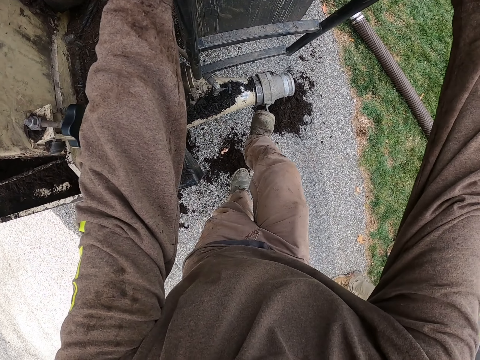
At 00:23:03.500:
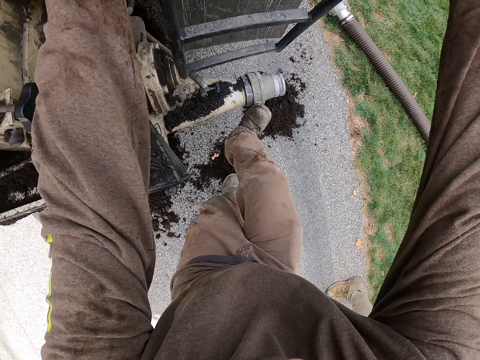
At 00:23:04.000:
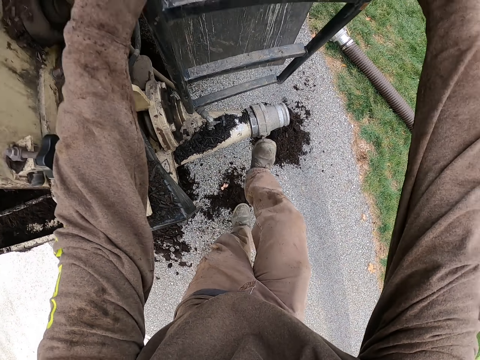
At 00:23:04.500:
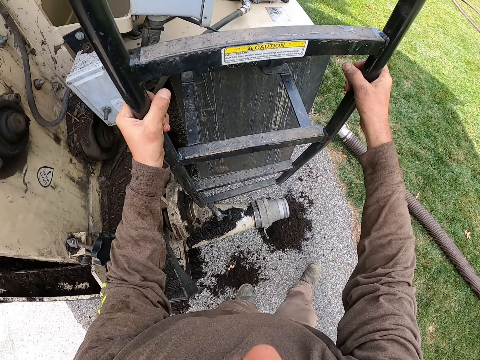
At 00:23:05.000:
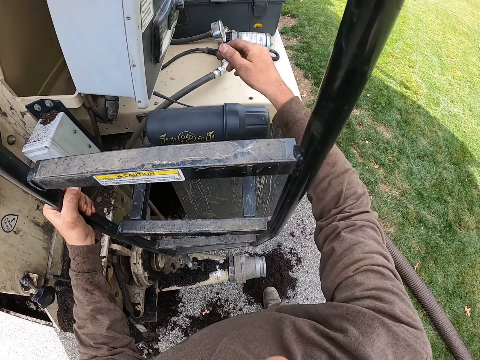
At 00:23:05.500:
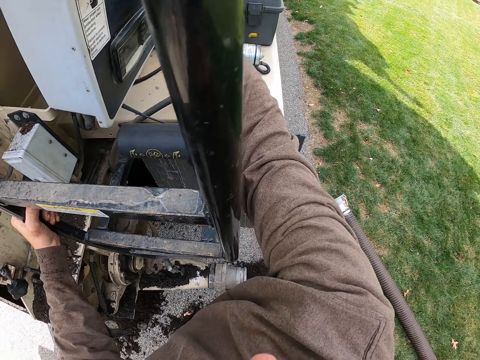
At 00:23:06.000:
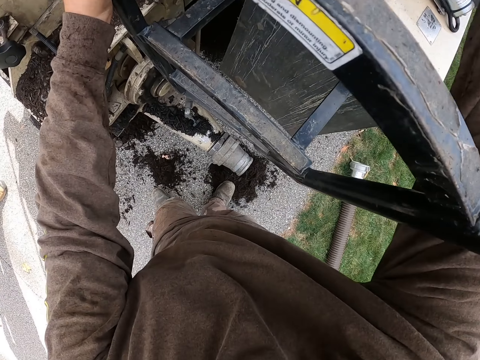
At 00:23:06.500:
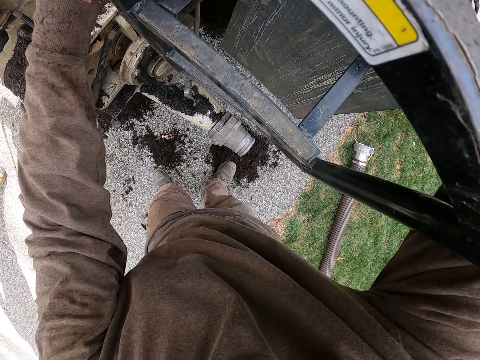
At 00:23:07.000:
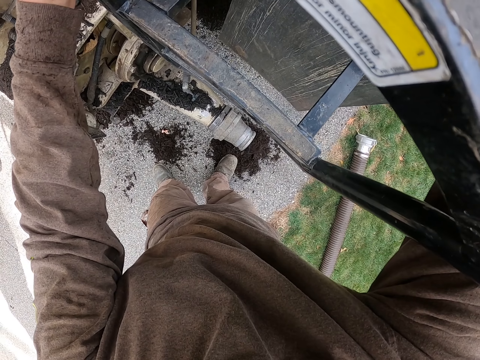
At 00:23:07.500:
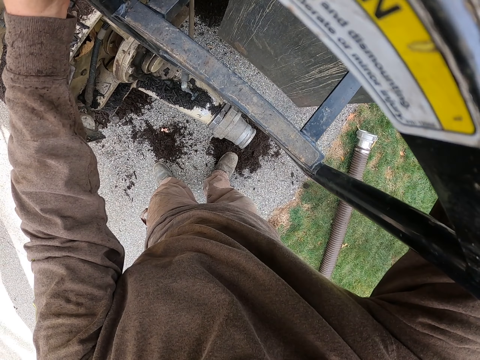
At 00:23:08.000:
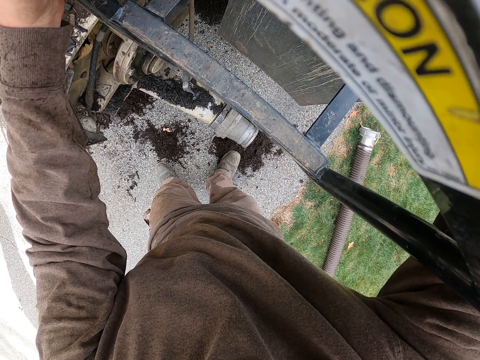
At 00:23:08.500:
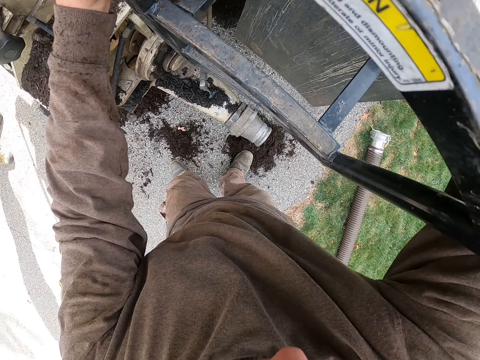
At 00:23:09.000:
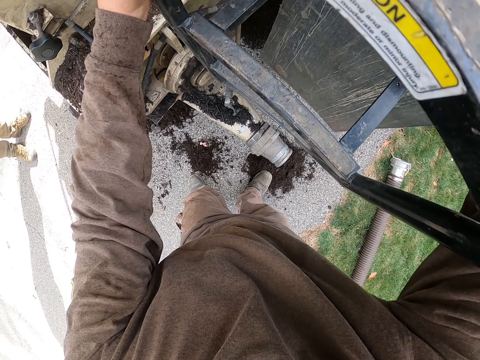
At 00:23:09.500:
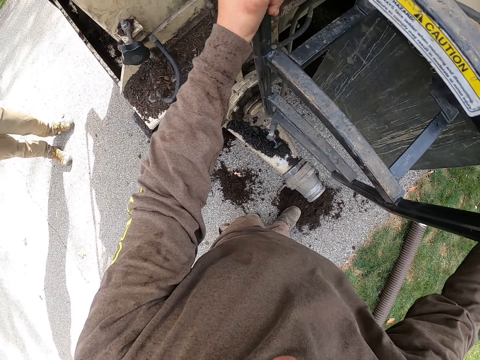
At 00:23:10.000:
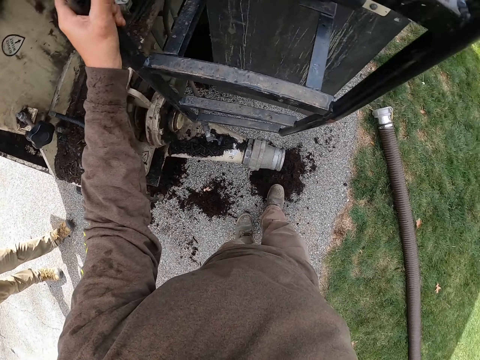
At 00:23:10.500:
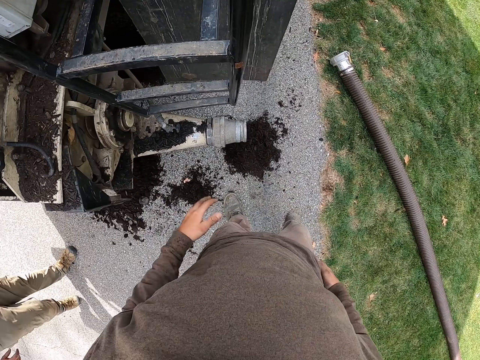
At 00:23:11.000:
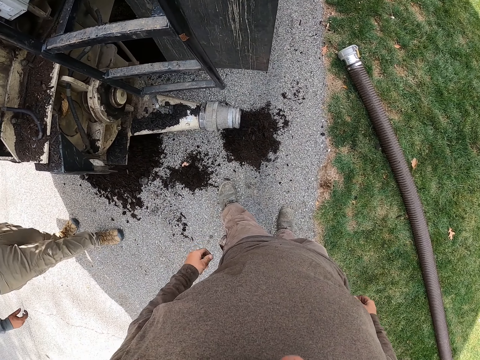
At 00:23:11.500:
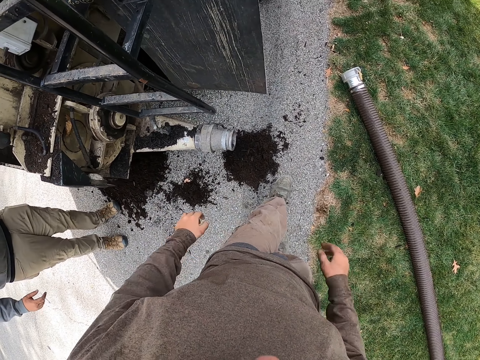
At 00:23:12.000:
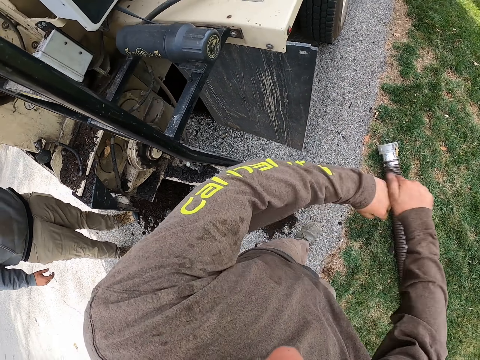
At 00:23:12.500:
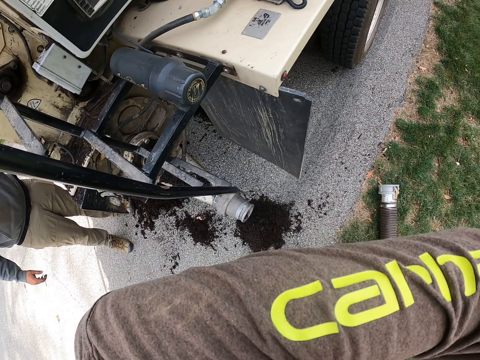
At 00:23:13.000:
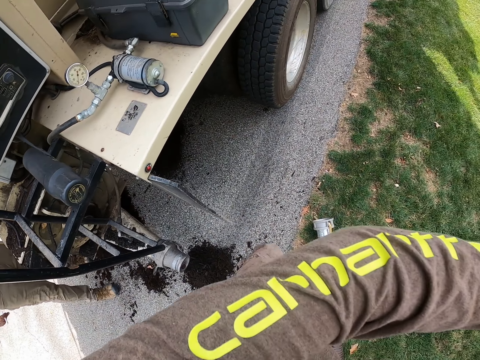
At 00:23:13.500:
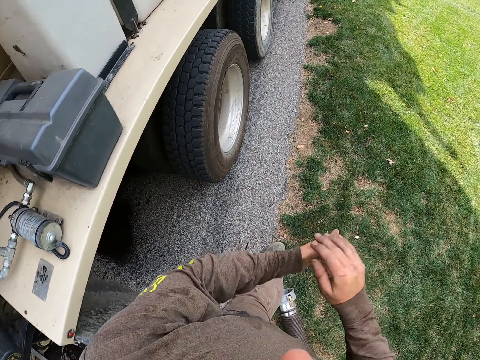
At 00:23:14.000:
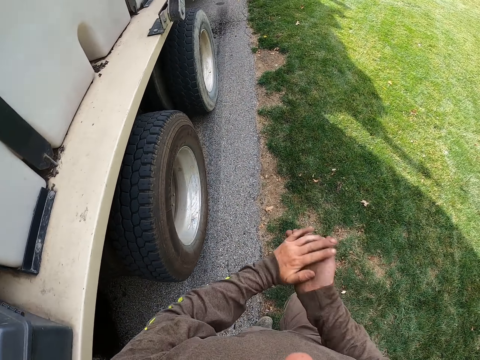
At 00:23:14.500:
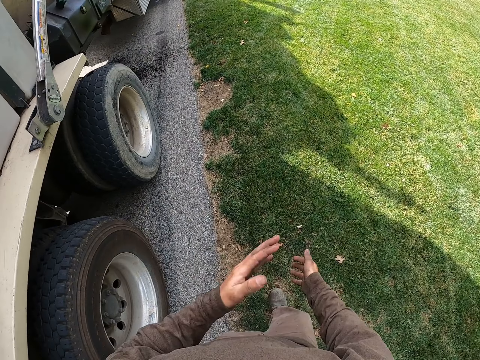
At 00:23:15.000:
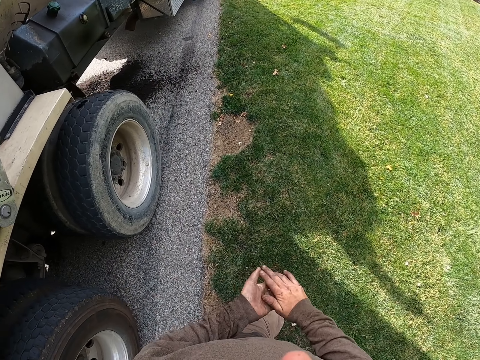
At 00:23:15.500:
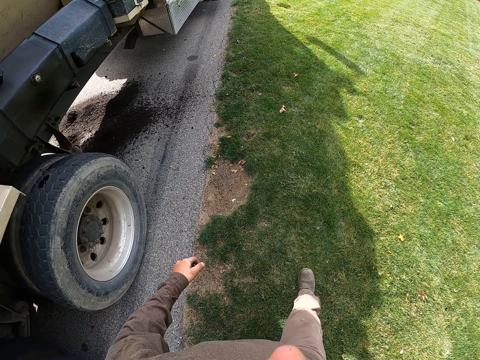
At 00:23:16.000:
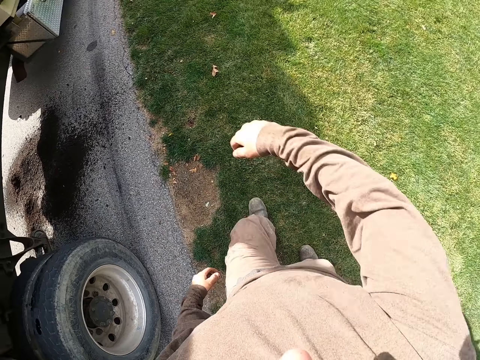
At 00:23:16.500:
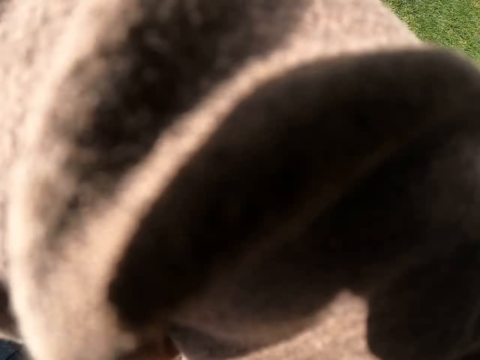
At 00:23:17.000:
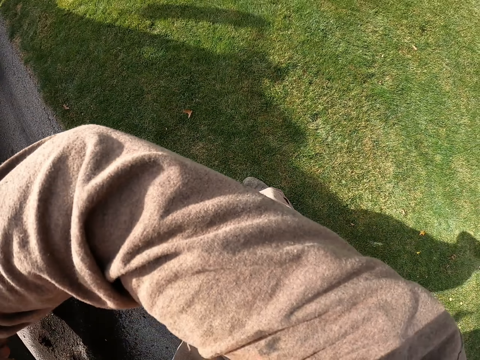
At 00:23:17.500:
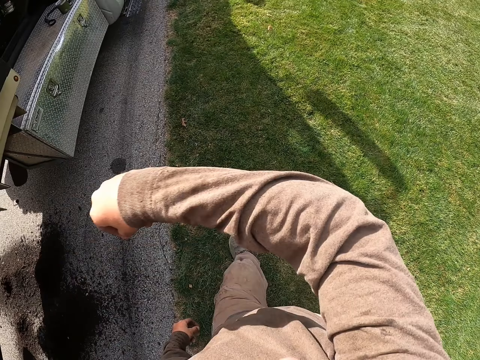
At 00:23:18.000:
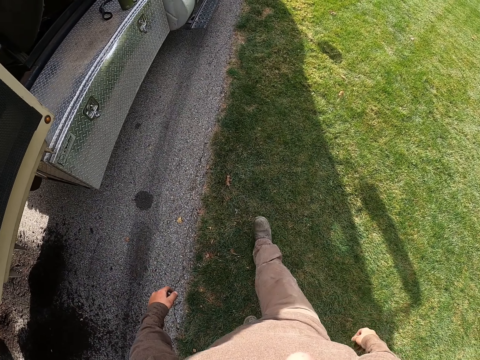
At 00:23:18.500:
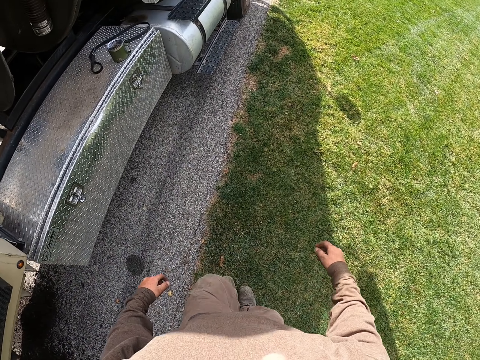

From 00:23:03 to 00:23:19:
The camera wearer holds the lorry ladder with both hands and steps on the self flow valve. They touch the truck. They stare at the truck. They look at the manure suction pipe on the grass. They remove the dirt from the cloth. They wipe the left hand with the right hand. They walk around the truck. They rub the hands together. They wipe the face with the right hand knuckle.

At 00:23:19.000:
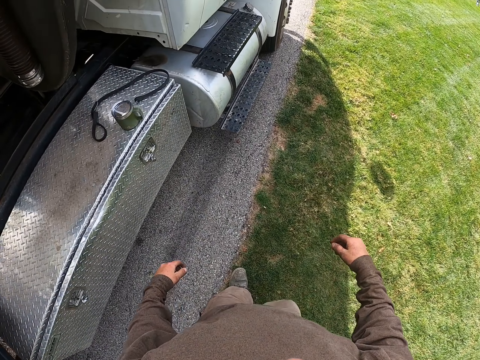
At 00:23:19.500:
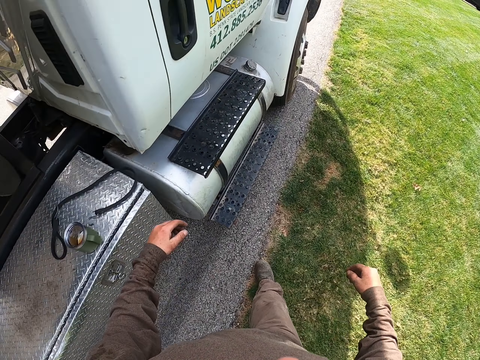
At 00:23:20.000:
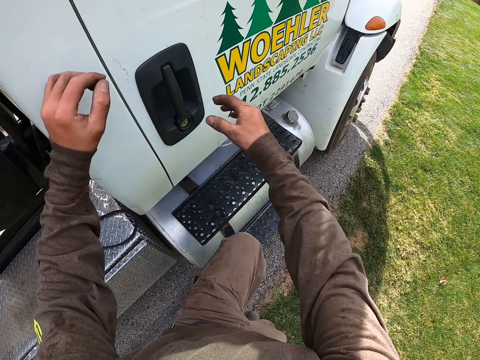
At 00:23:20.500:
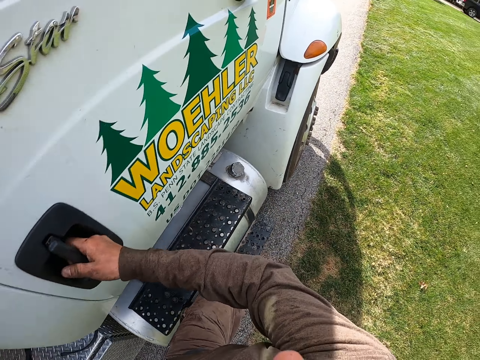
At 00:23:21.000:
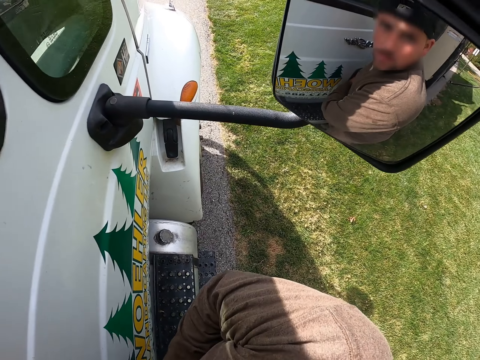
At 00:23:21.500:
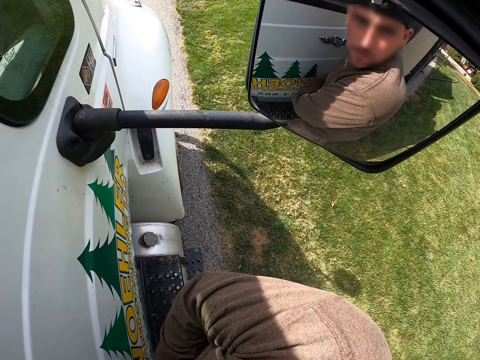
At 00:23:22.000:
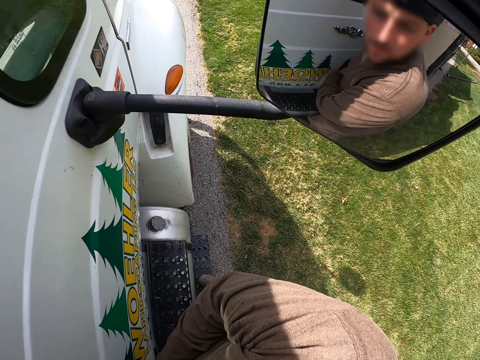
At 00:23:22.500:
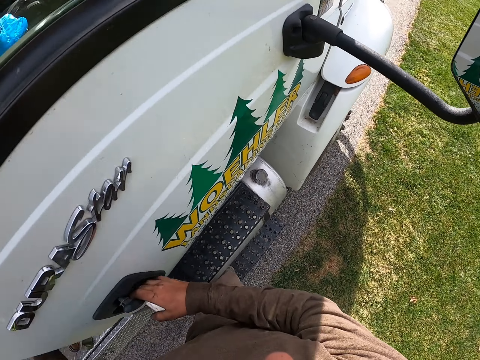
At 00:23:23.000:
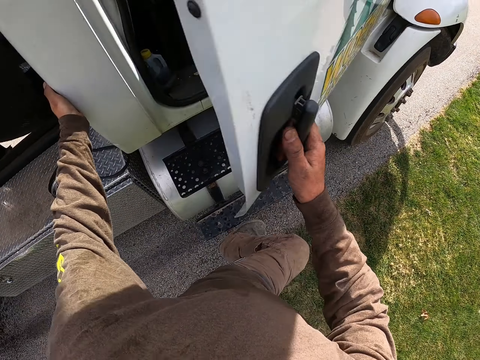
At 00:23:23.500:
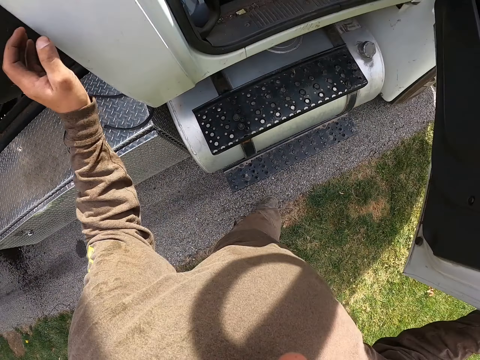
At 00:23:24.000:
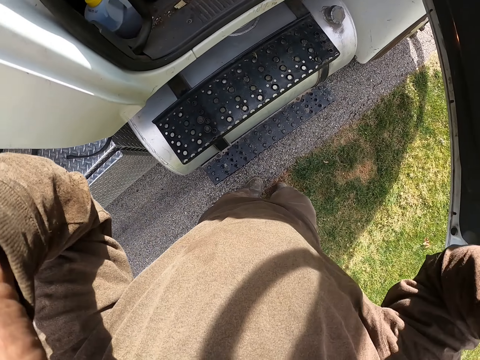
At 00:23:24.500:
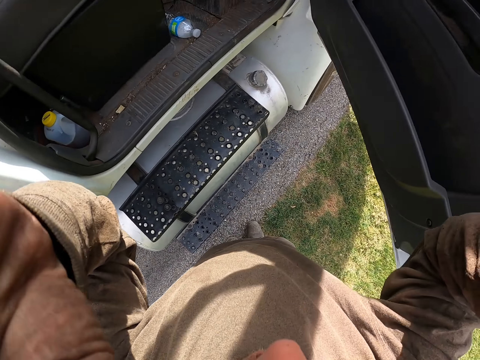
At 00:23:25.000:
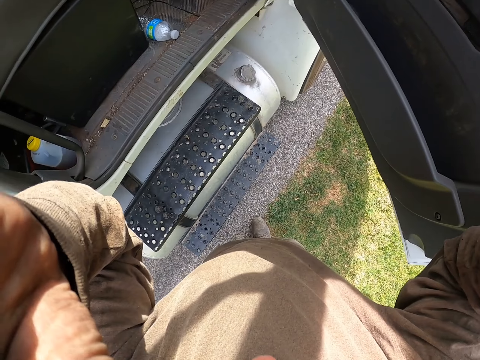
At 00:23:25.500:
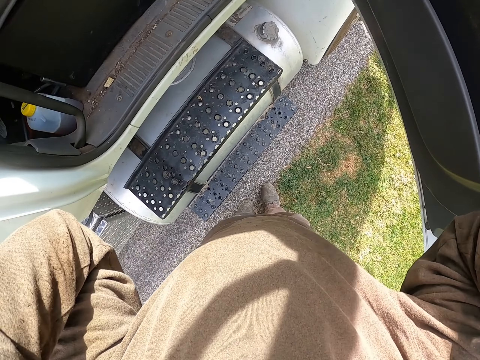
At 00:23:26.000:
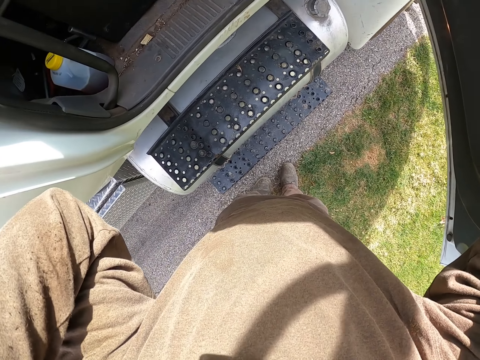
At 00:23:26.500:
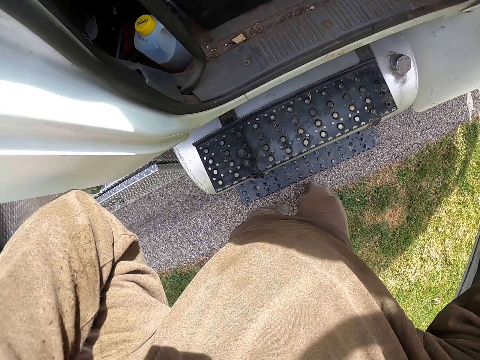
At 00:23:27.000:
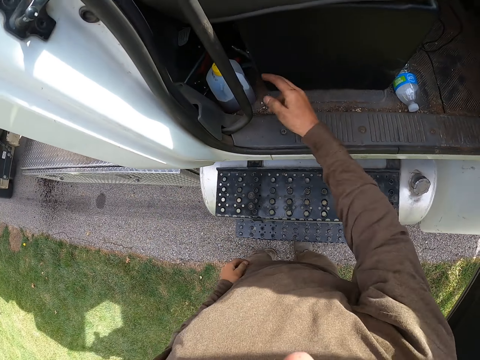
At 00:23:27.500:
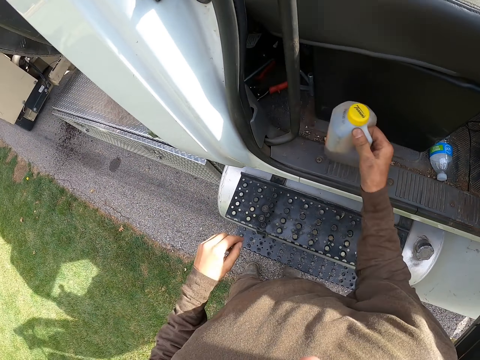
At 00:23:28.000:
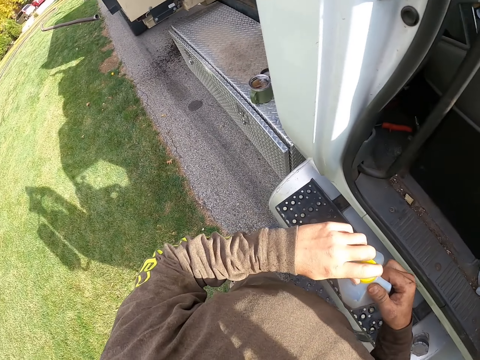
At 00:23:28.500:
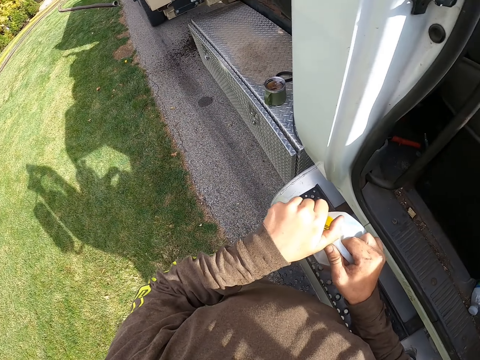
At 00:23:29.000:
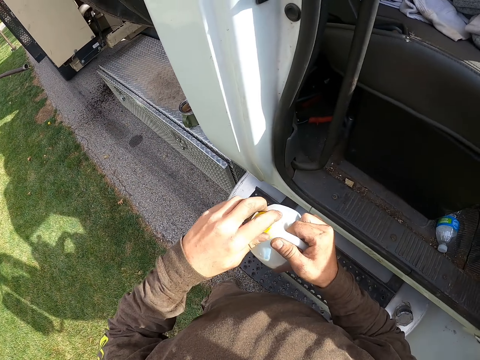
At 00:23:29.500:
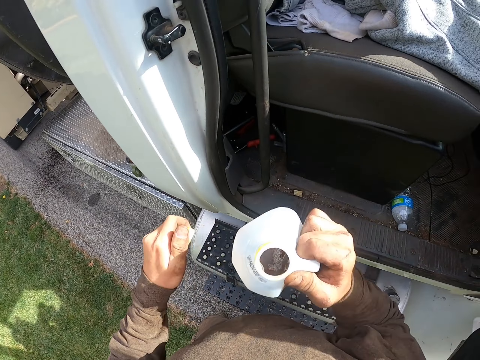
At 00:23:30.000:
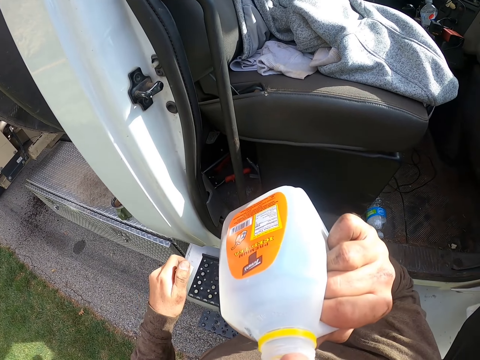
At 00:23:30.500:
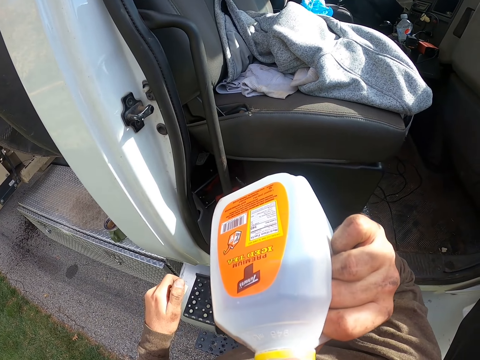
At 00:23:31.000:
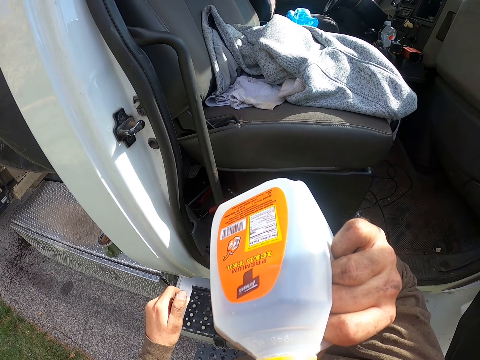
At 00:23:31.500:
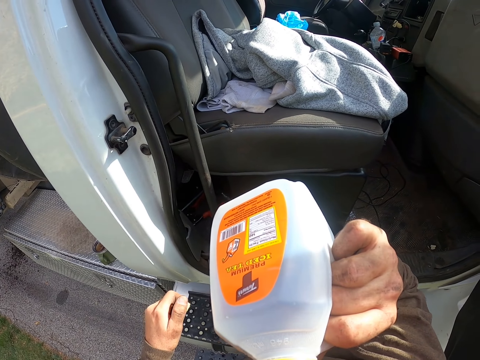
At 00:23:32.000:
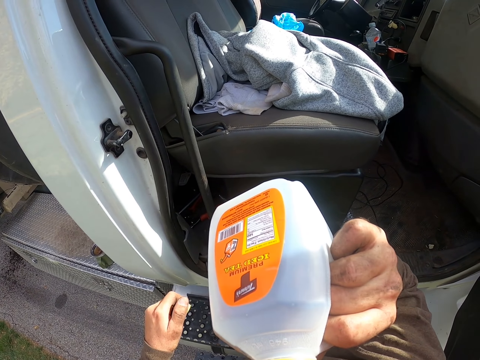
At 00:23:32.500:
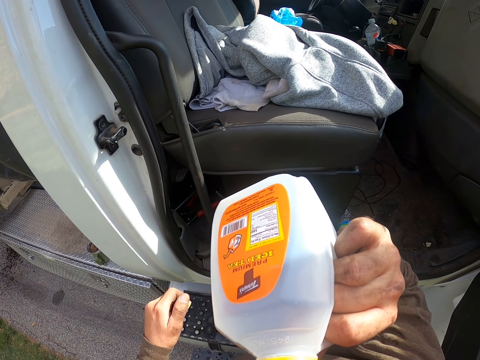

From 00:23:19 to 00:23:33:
The camera wearer walks on the grass. They open the door. They hold the handle of the driver's door with the right hand. They look through the side mirror. They open the driver's door with the right hand. They adjust the camera. They hold the camera with the left hand. They pick up a bottle under the driver's seat with the right hand. They loosen the bottle lid with the left hand. They drink the iced tea.
